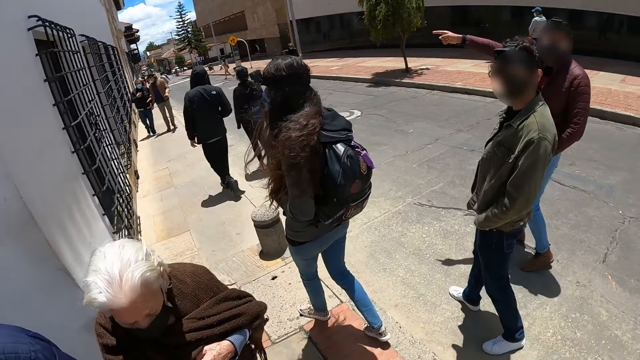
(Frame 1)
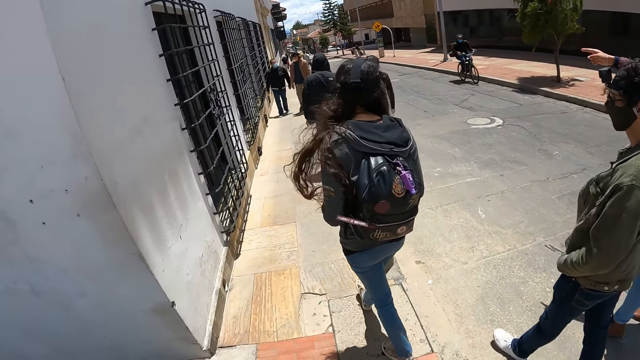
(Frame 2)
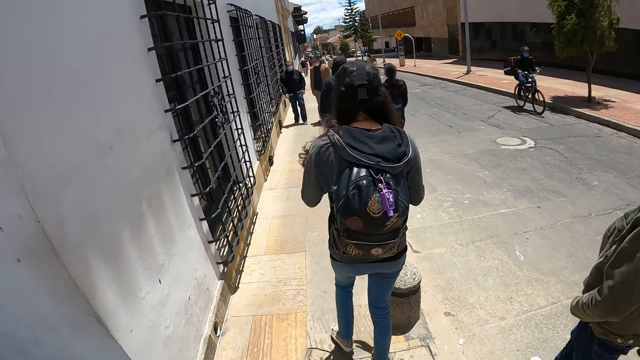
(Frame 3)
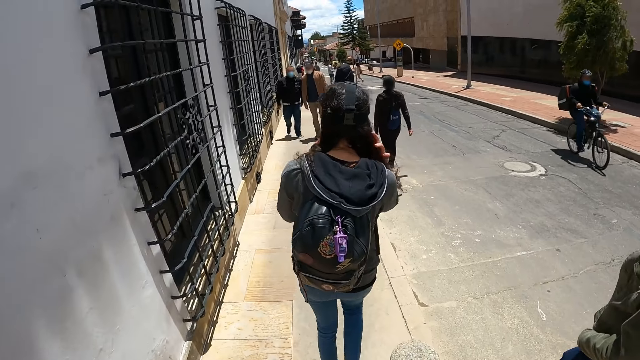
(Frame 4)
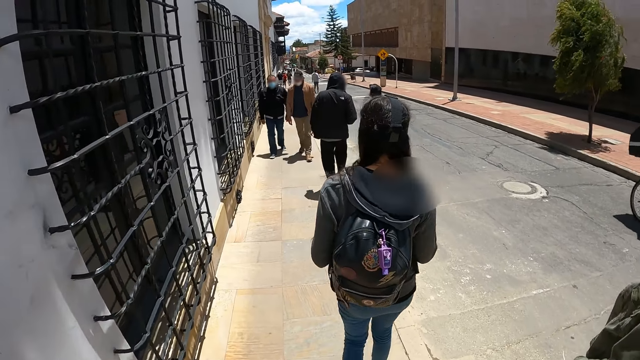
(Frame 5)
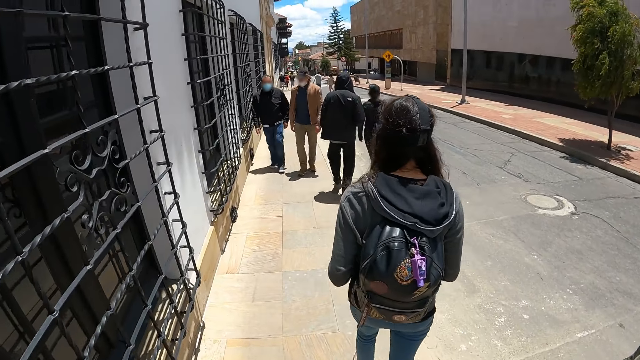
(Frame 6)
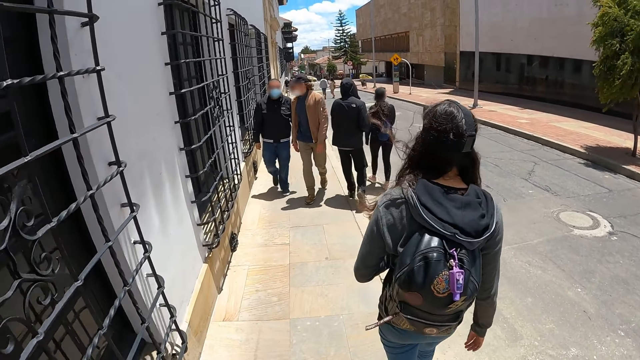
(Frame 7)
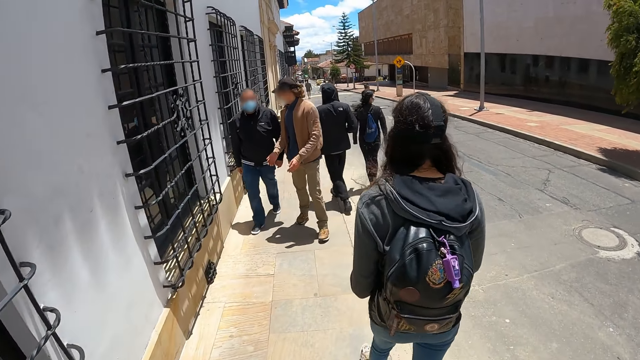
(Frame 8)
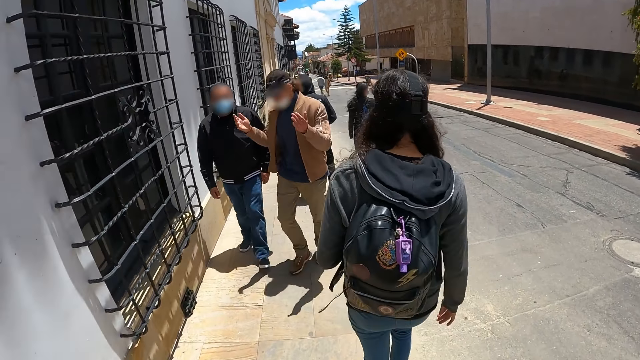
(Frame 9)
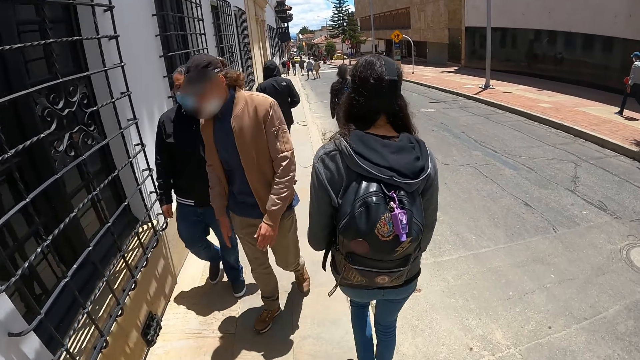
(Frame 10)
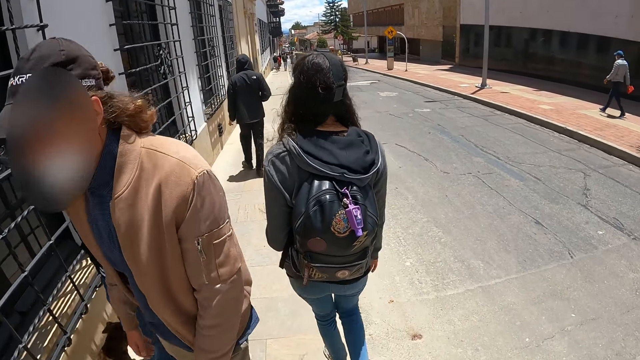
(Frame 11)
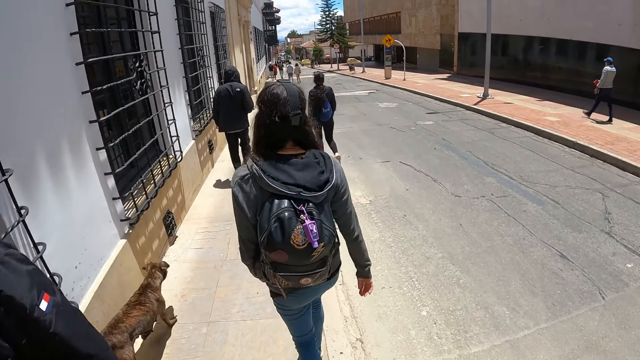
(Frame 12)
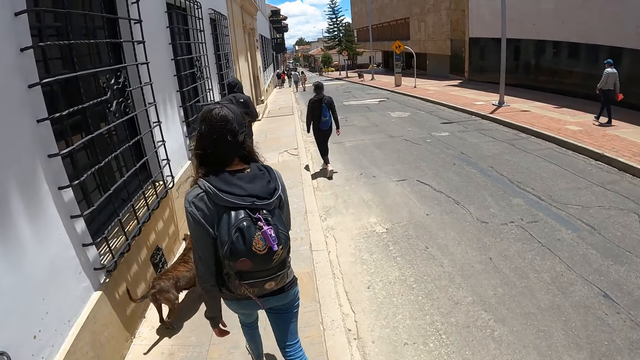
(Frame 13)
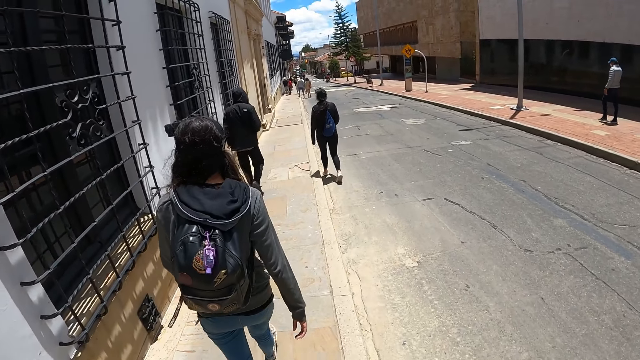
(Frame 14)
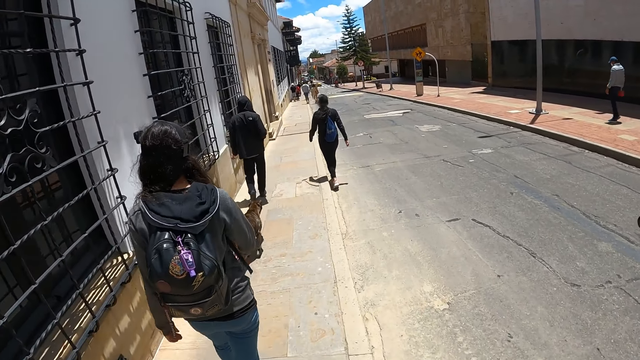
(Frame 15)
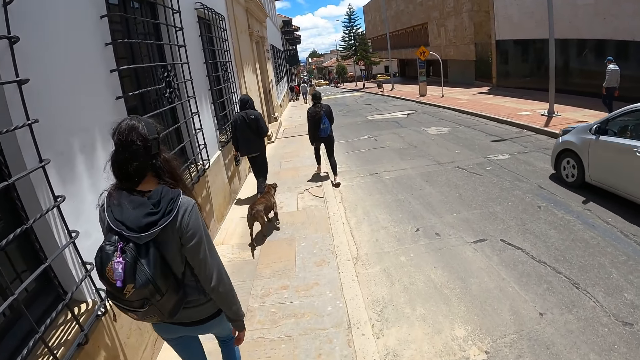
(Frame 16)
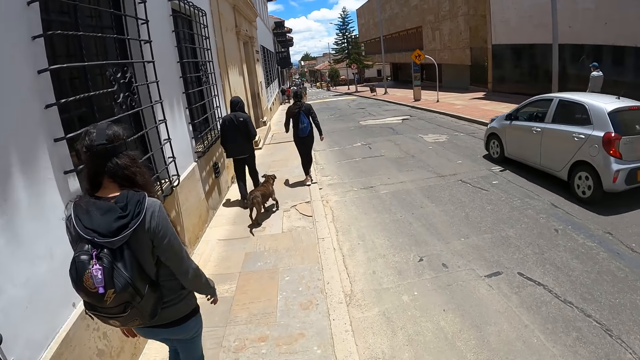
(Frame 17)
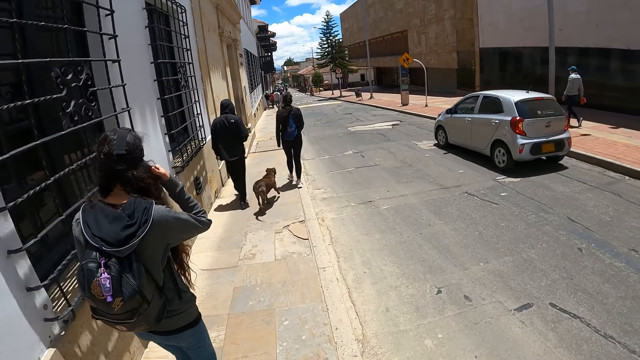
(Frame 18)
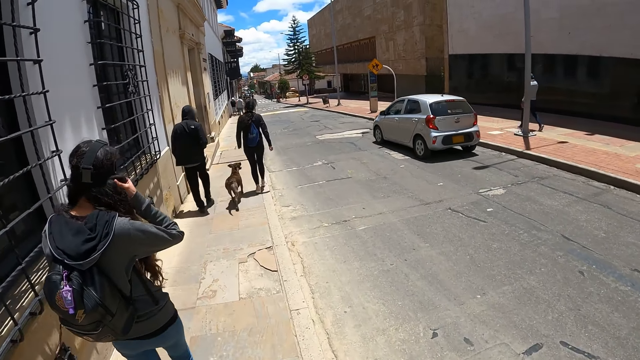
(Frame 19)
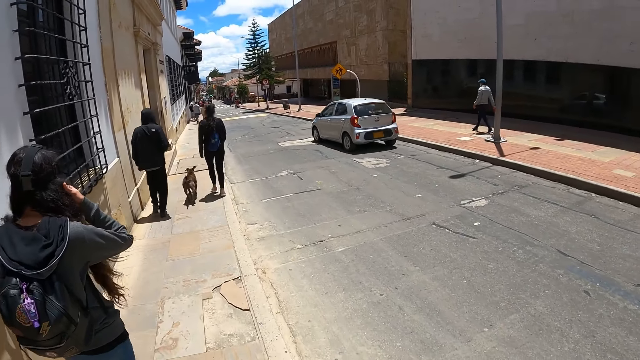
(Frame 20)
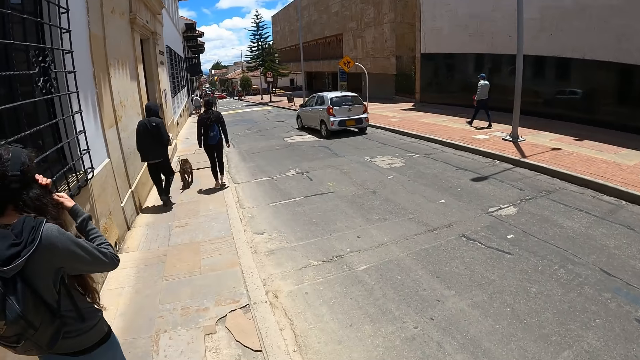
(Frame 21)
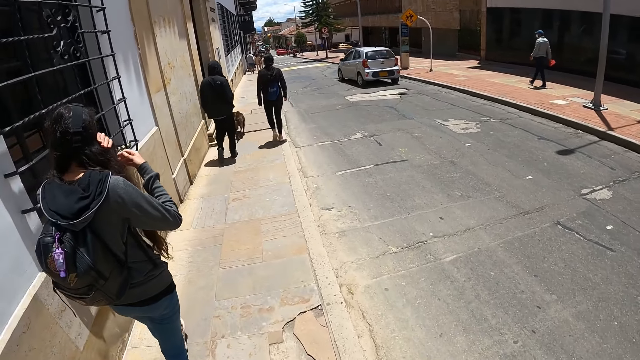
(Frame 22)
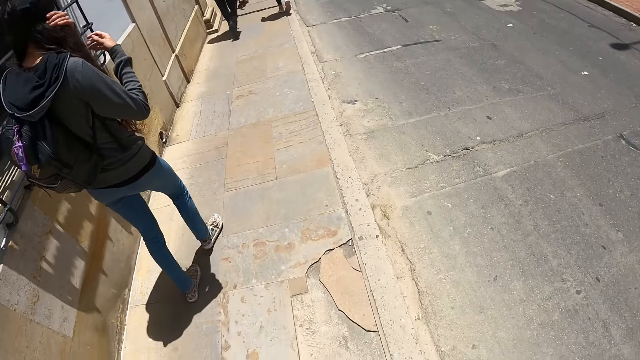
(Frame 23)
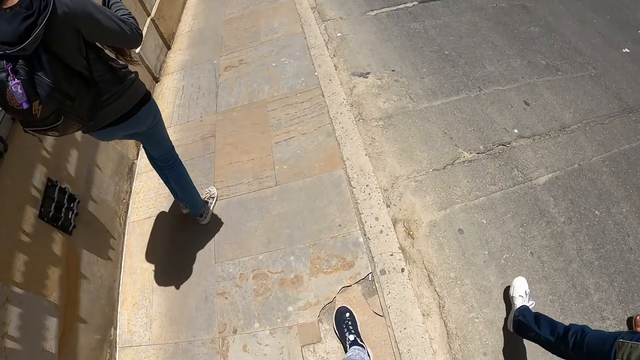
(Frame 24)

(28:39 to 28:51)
The camera wearer stares outside.

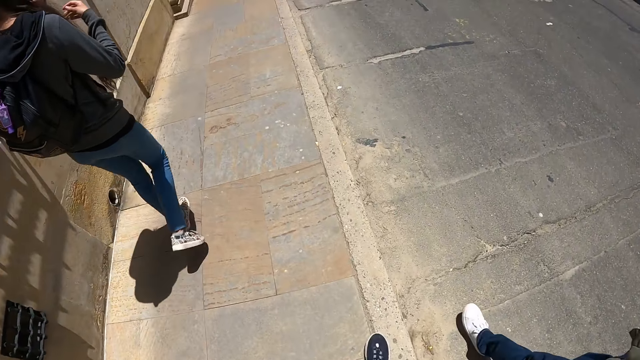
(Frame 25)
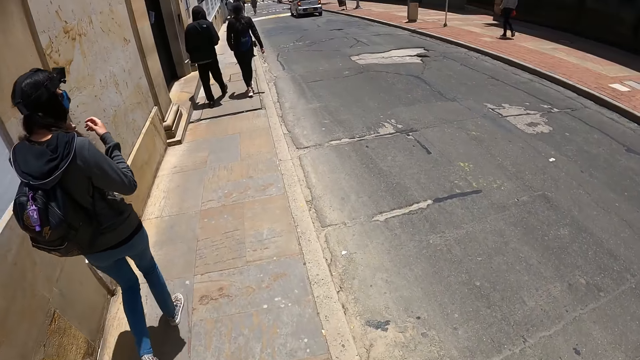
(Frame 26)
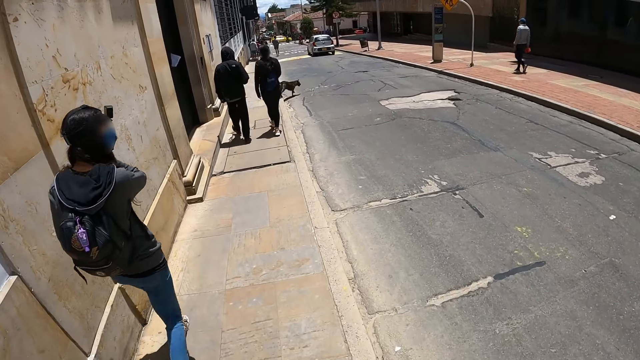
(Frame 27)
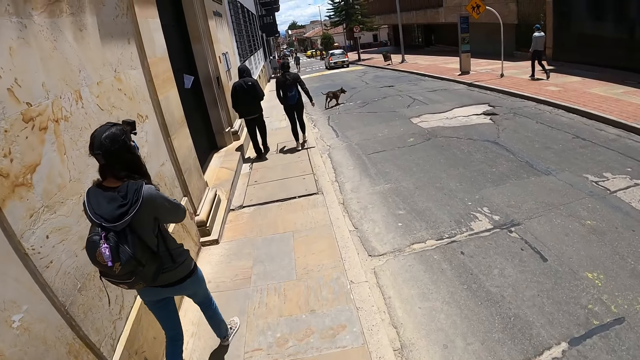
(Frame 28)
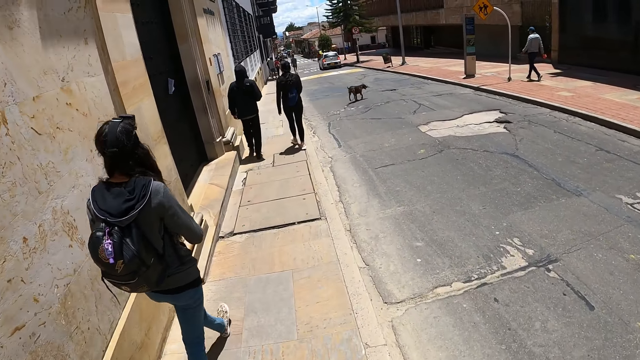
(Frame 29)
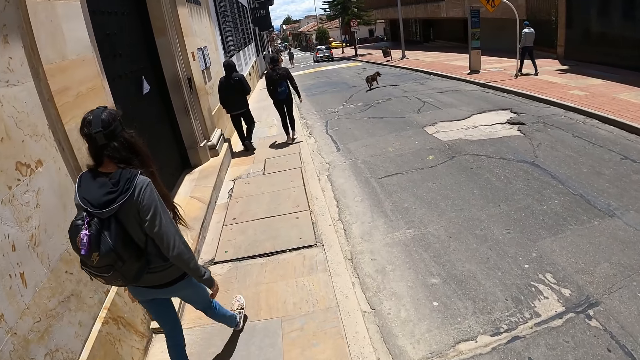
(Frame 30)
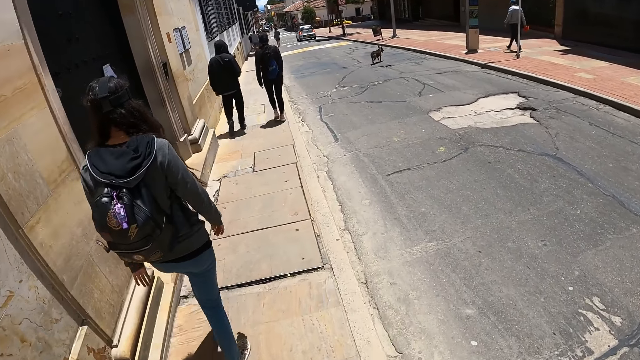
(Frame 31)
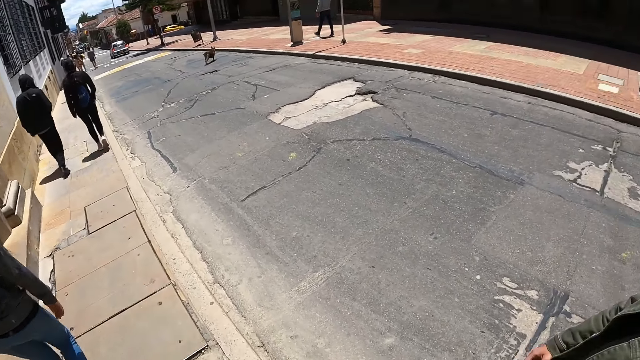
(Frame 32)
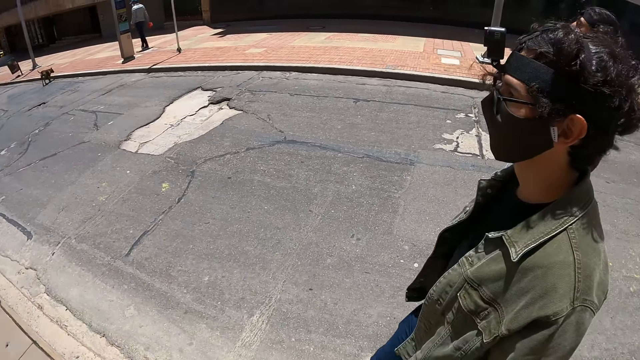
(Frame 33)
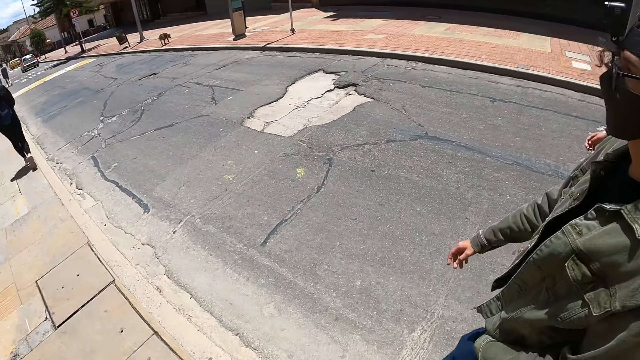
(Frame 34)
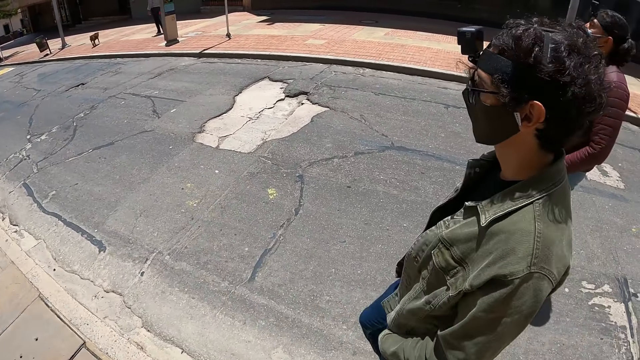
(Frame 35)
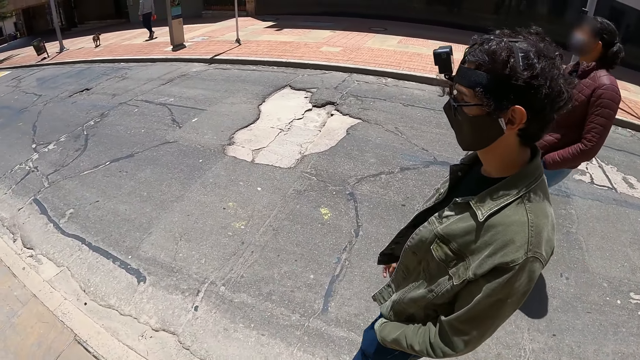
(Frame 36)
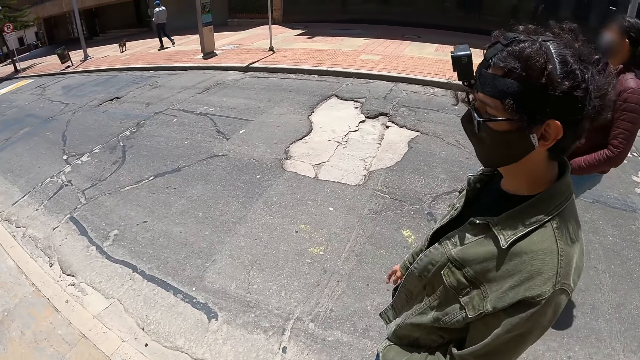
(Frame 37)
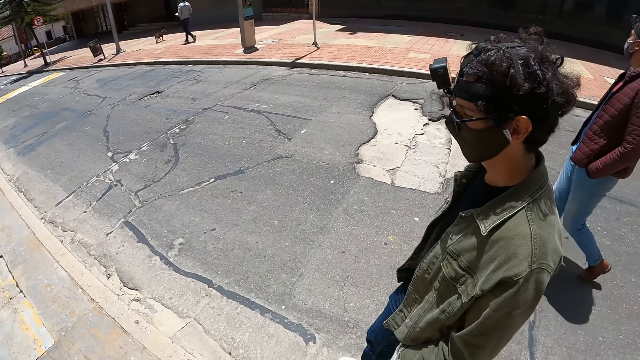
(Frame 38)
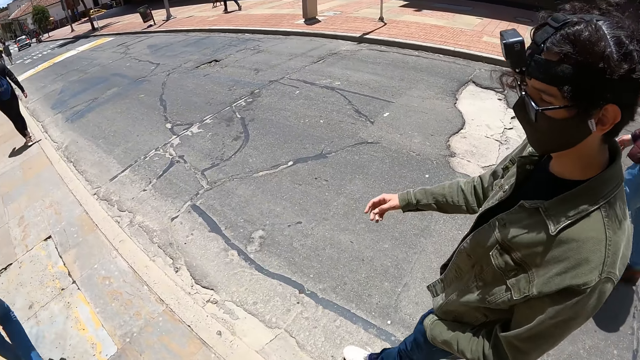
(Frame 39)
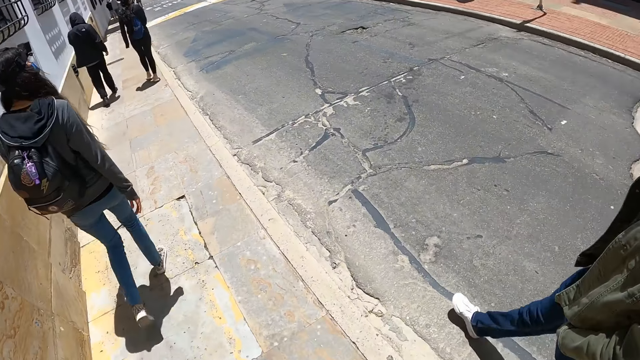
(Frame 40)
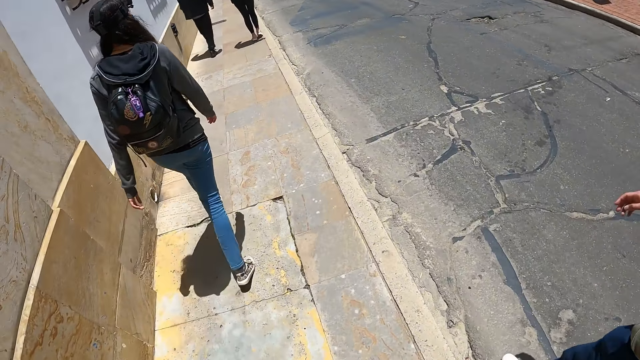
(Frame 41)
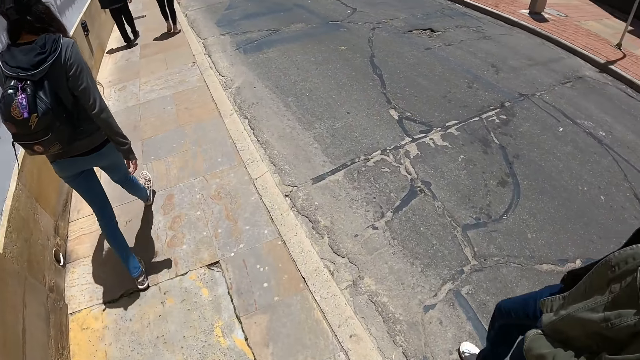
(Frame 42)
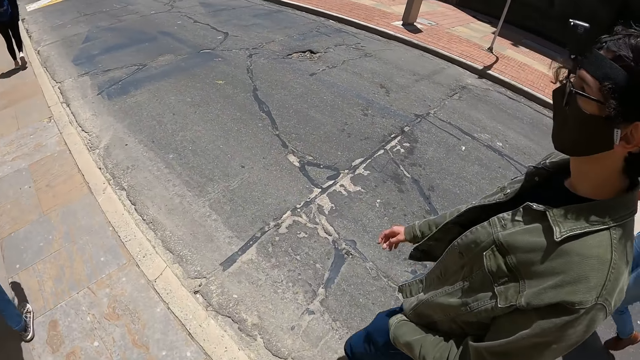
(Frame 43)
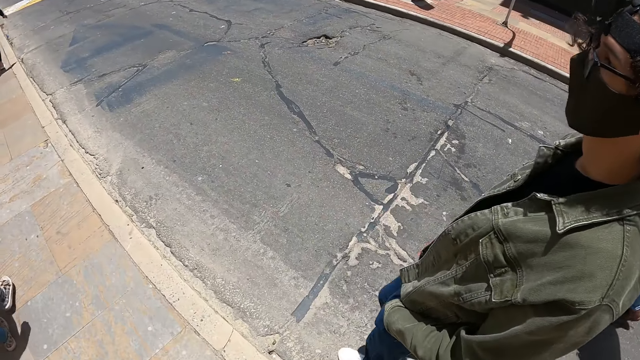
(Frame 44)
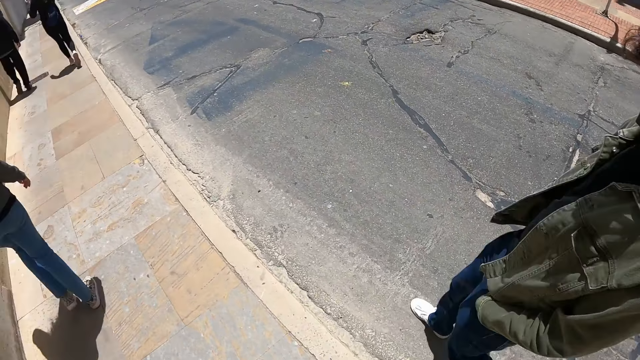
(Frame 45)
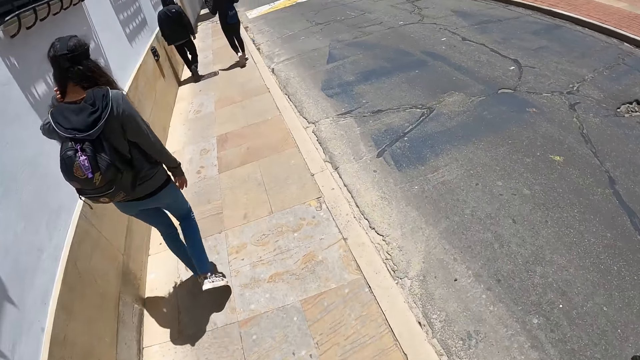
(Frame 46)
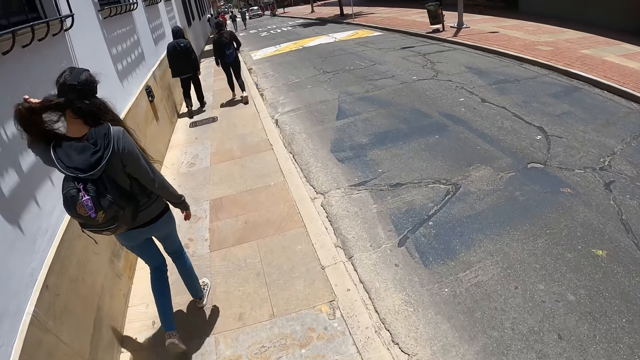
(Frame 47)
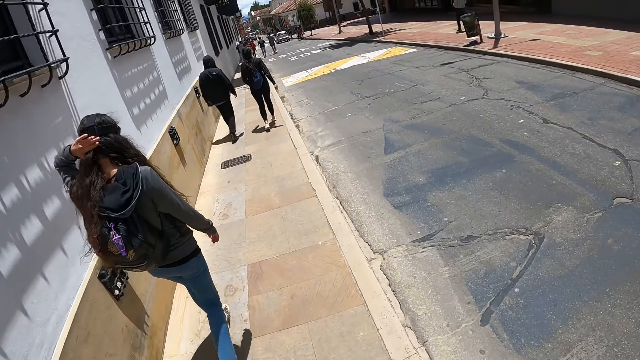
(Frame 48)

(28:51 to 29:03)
A man walks along the street.
